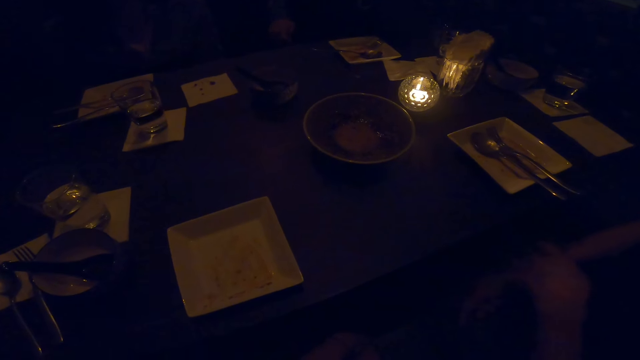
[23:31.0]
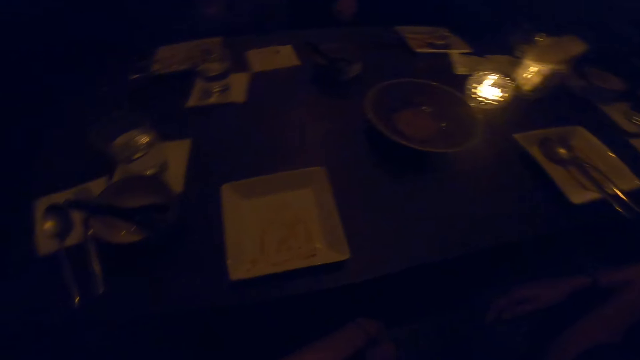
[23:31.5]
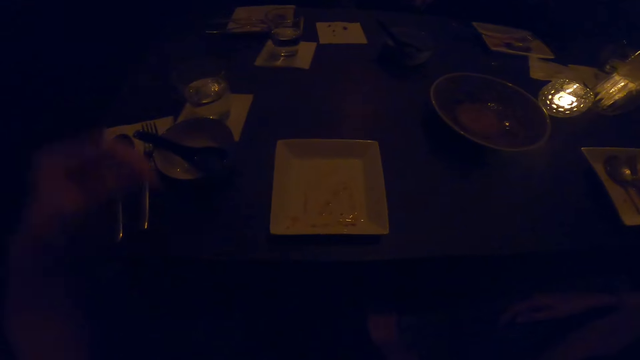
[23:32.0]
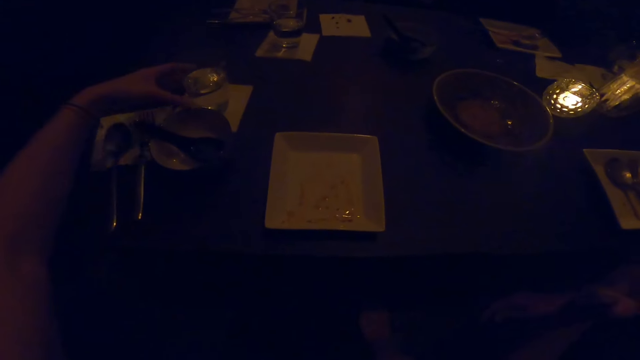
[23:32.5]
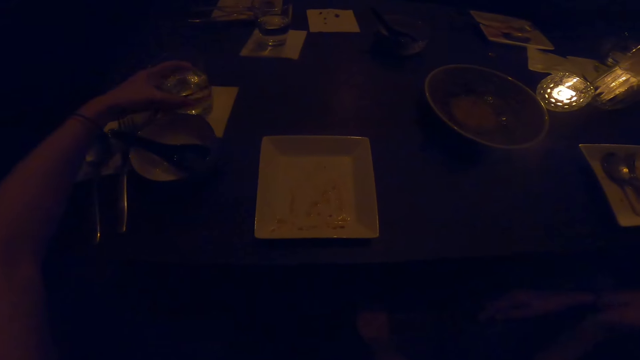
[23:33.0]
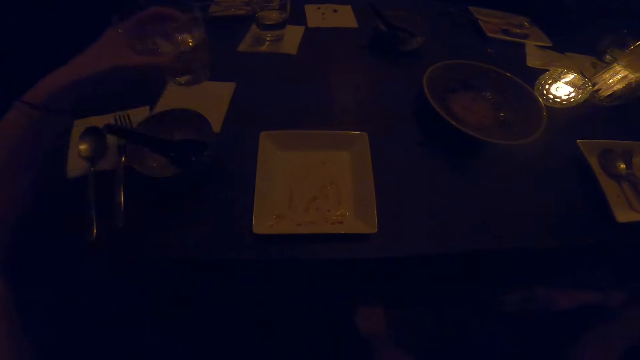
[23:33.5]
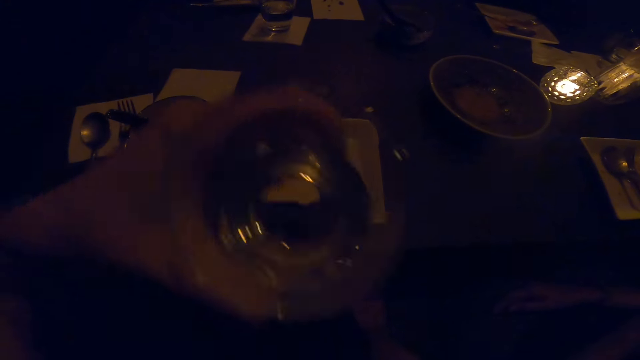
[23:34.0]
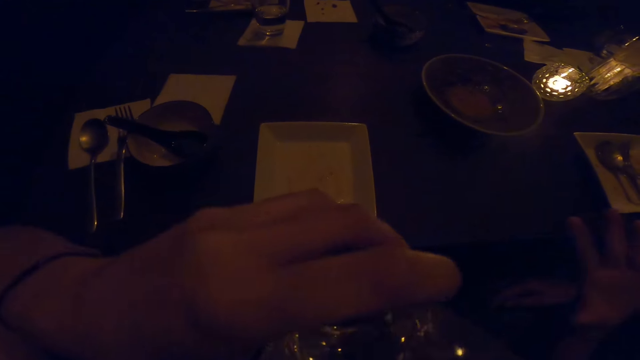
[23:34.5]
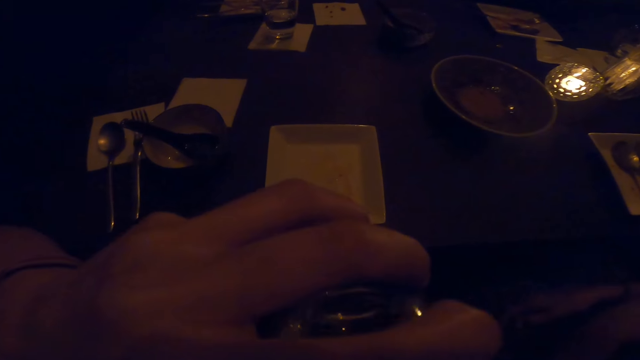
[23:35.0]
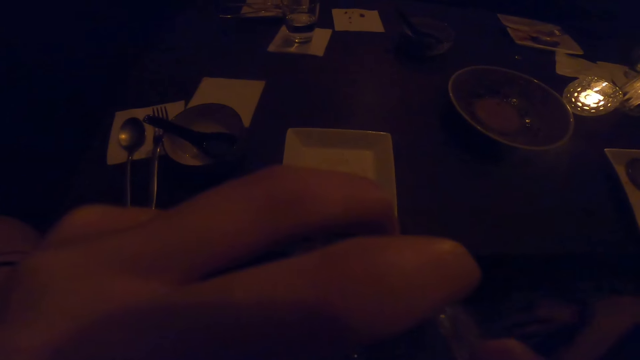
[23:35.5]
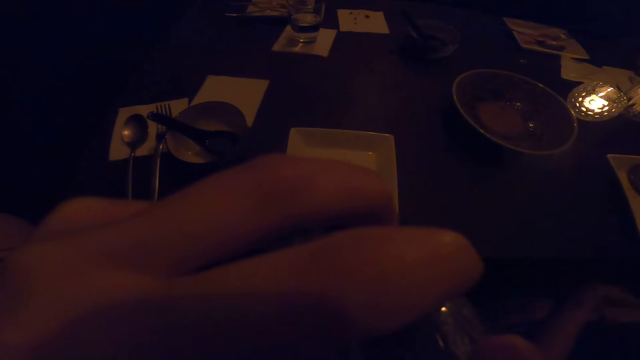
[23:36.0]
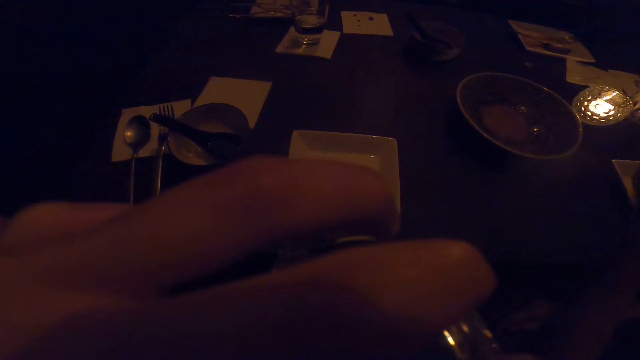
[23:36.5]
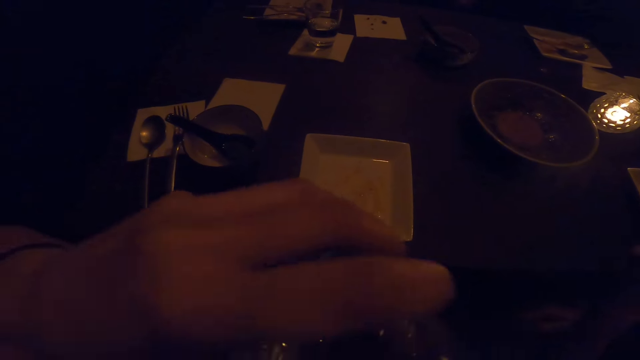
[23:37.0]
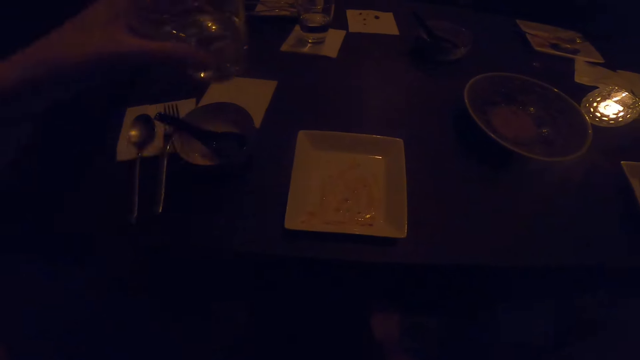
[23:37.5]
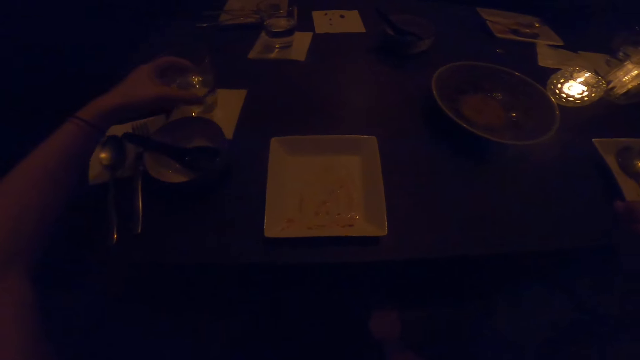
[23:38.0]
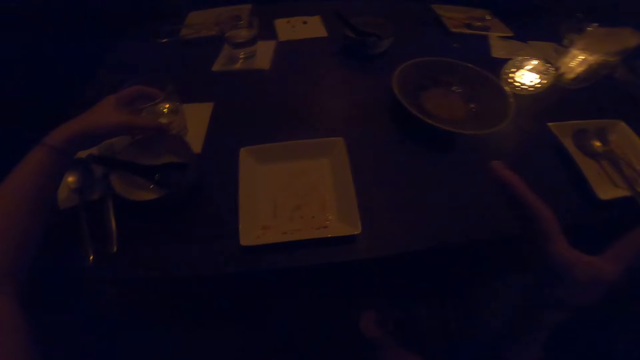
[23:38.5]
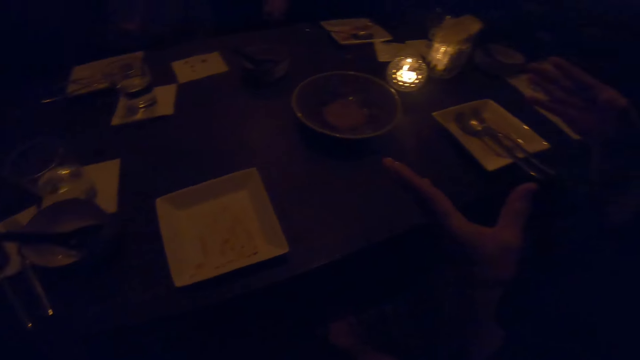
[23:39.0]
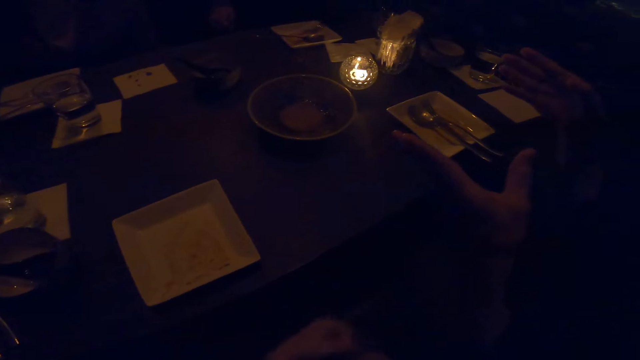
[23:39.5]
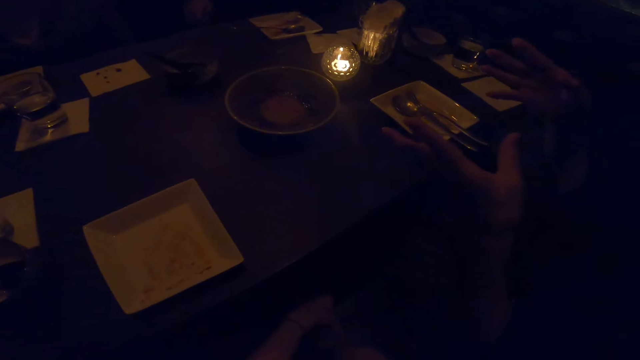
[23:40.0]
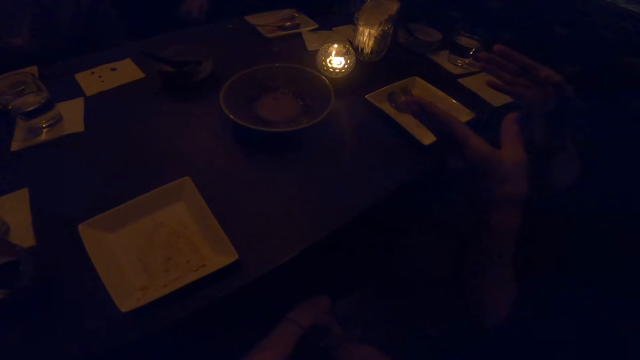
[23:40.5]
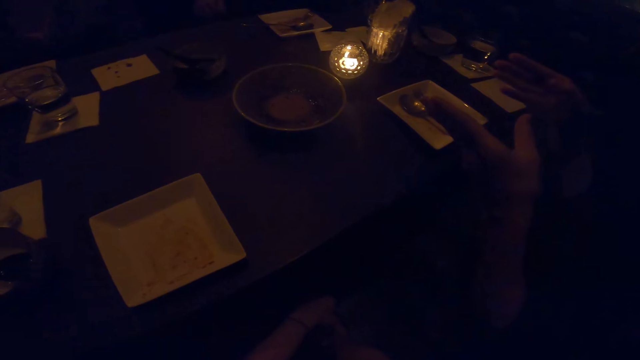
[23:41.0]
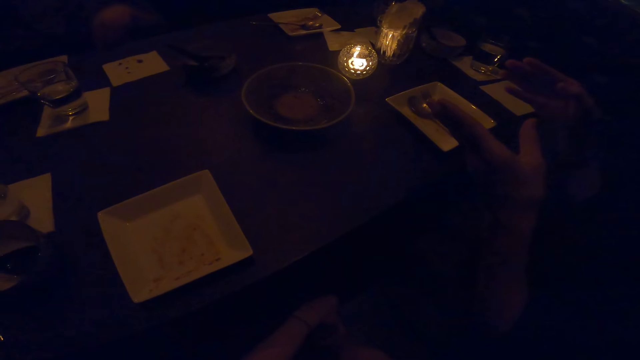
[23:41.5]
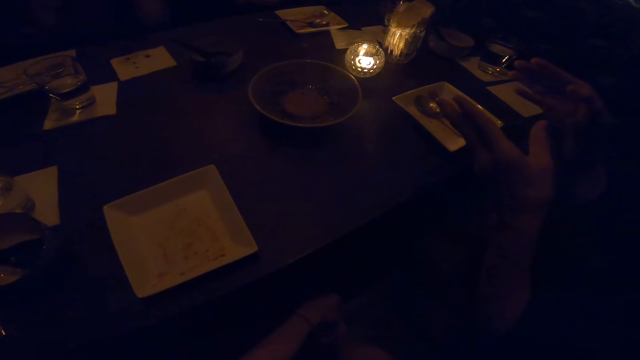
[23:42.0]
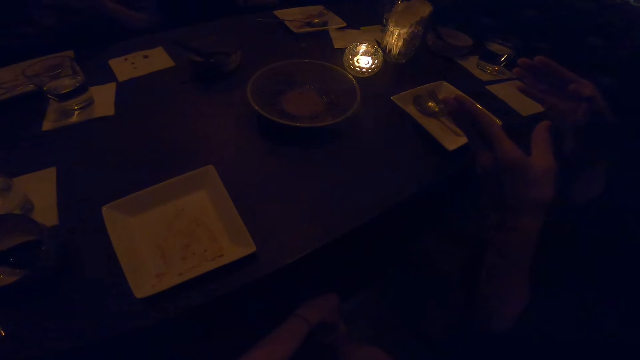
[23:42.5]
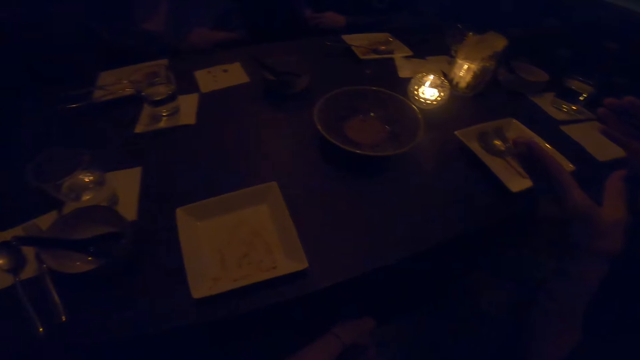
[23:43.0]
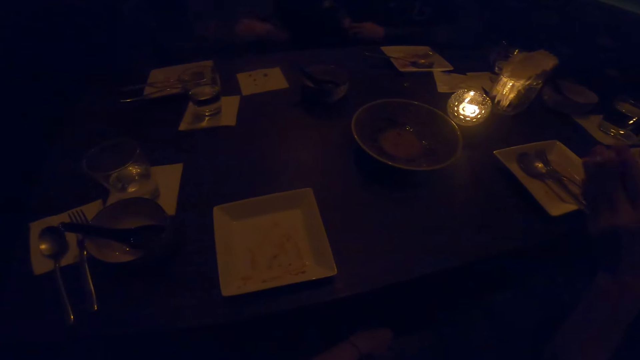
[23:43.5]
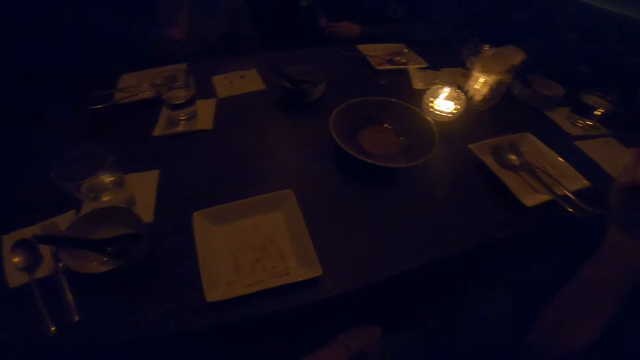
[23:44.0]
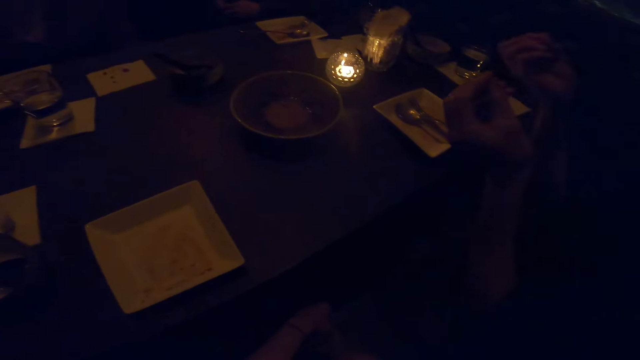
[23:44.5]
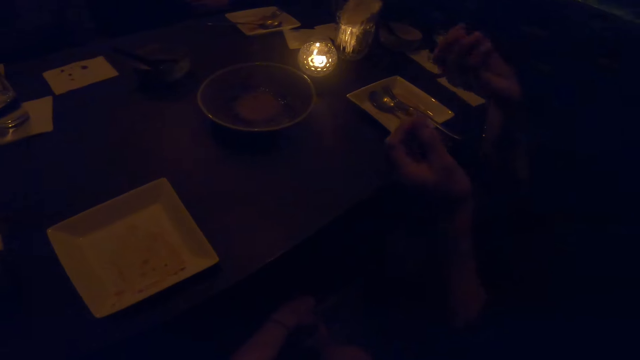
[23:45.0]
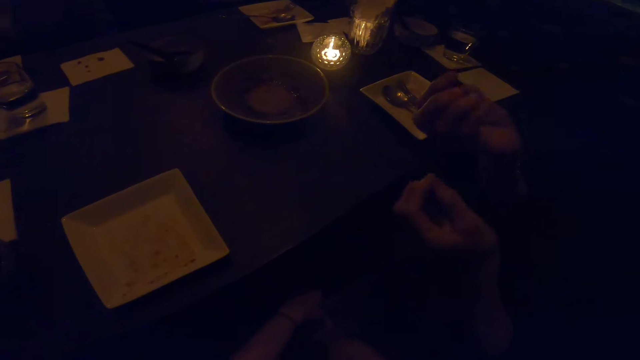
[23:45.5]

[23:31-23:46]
The camera wearer picks up a glass of water from the table. They sip the water from the glass. They place the glass on the table. A female does a hand movement. The camera wearer looks around the table.

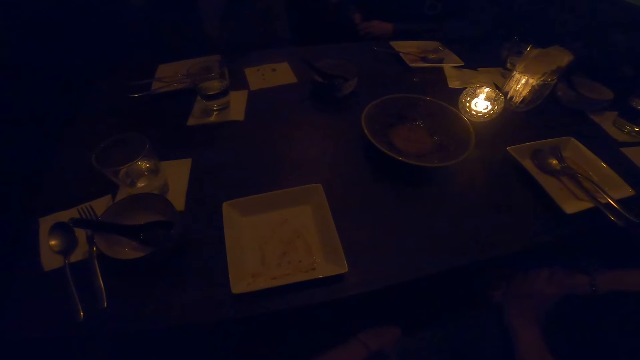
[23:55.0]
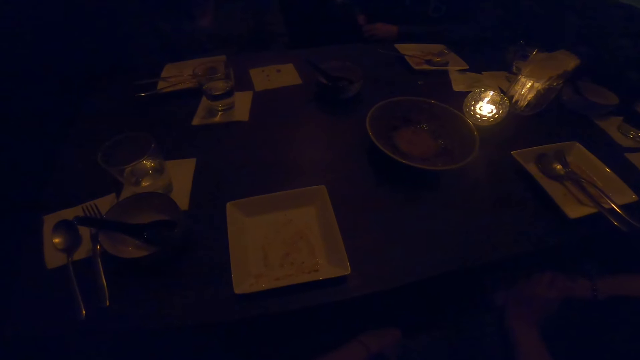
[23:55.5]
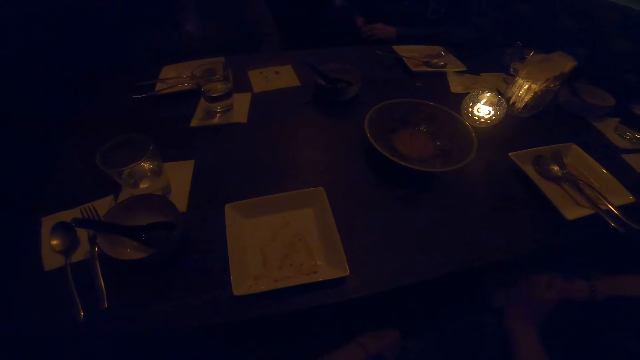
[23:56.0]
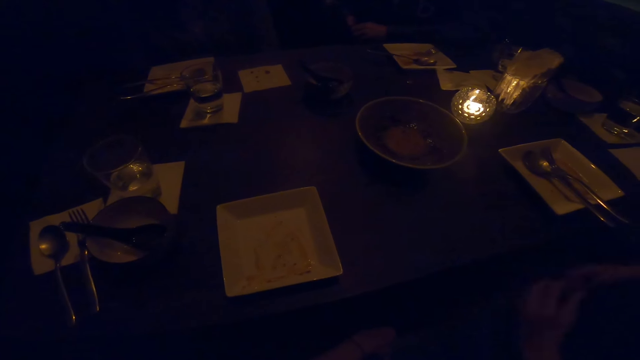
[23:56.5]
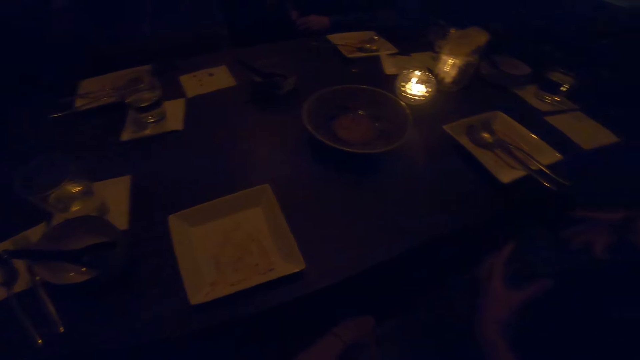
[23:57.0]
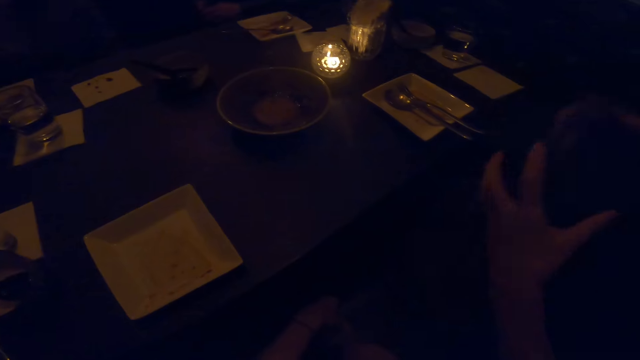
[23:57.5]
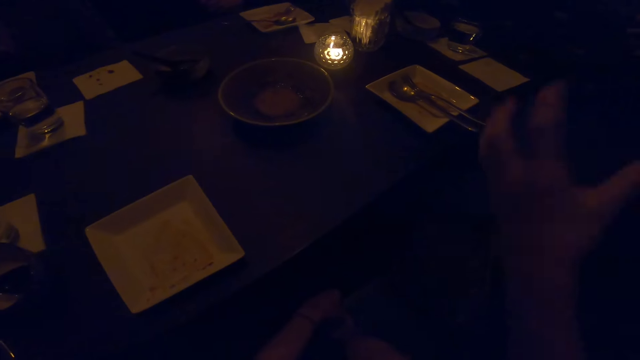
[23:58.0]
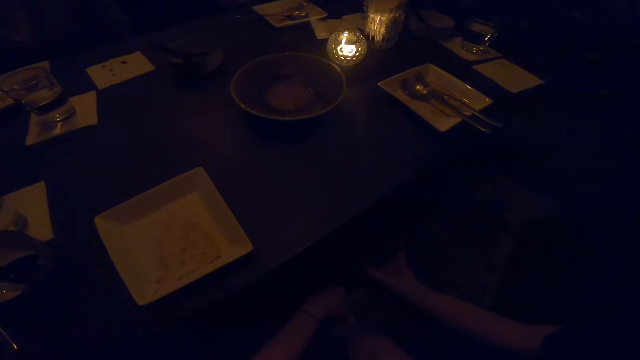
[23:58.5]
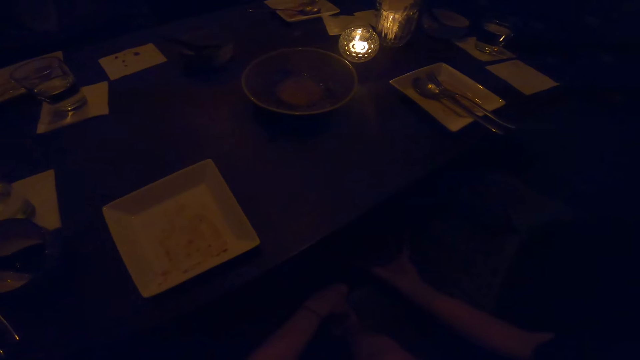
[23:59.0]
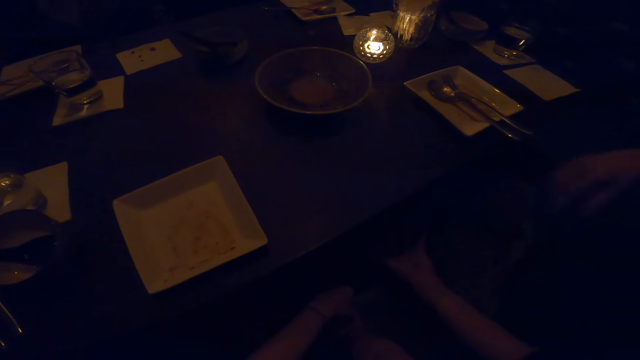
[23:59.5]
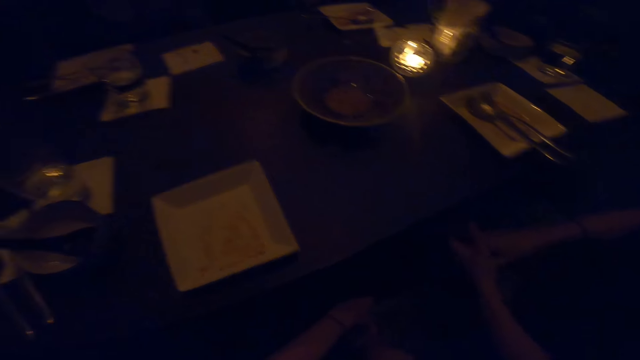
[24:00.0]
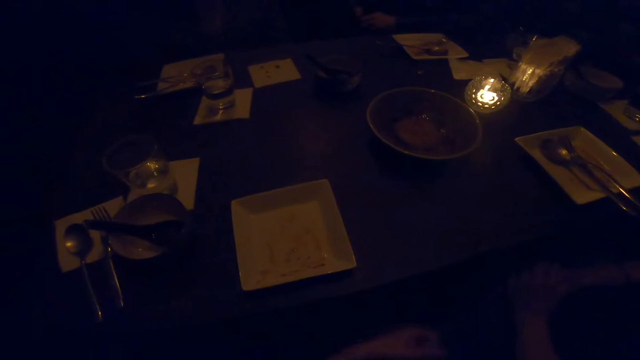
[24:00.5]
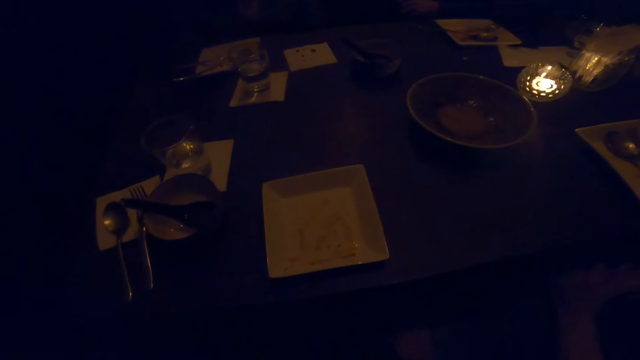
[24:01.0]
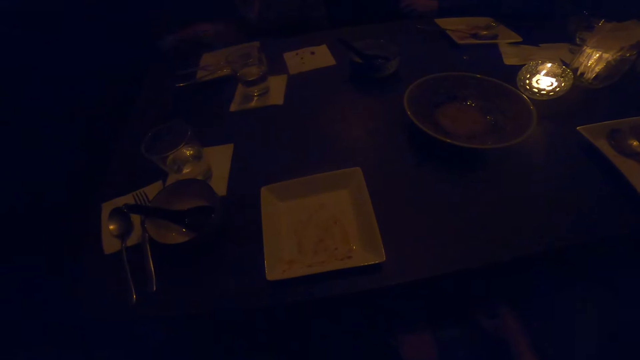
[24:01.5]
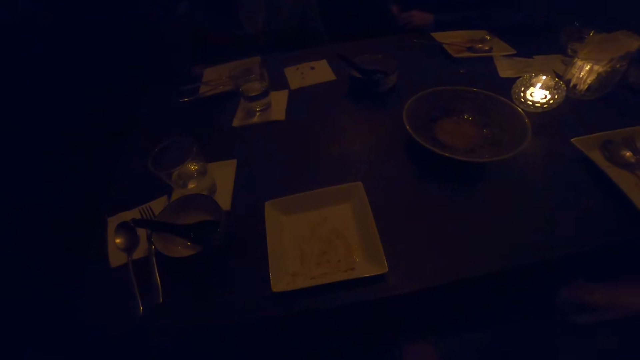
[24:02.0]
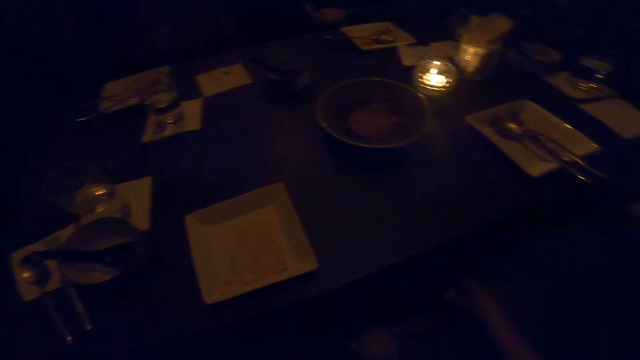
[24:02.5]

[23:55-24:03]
A female does a hand movement.
